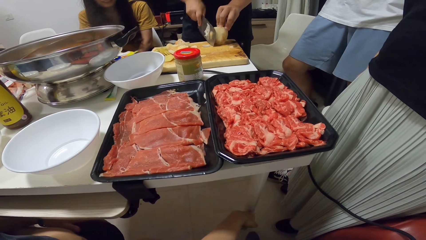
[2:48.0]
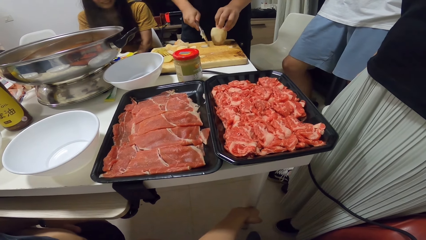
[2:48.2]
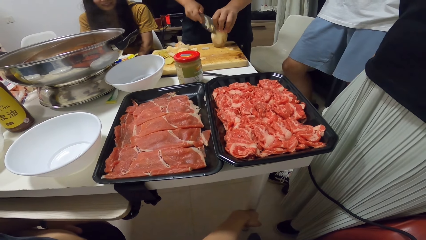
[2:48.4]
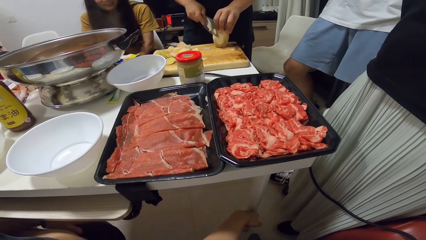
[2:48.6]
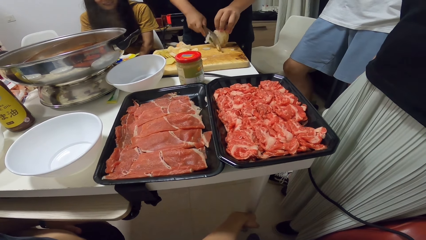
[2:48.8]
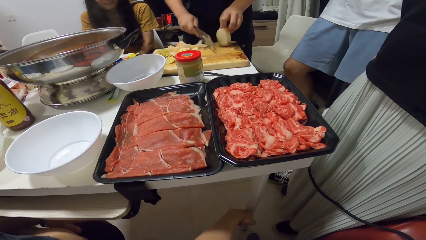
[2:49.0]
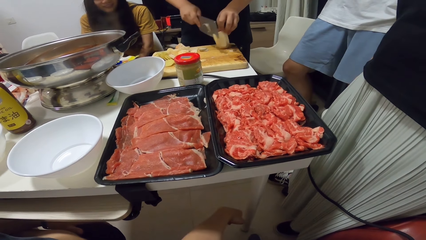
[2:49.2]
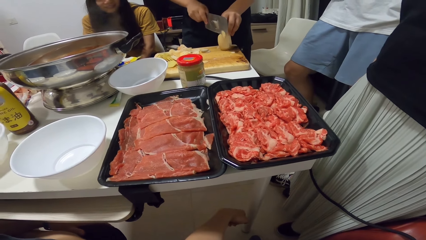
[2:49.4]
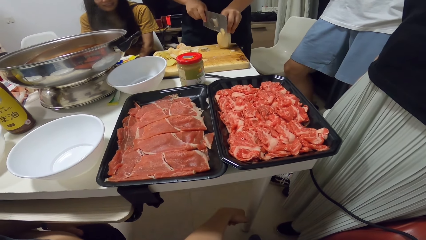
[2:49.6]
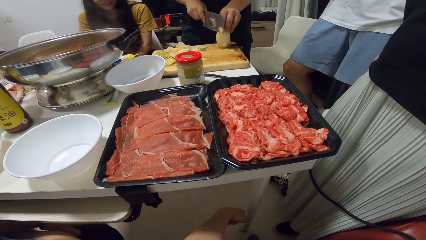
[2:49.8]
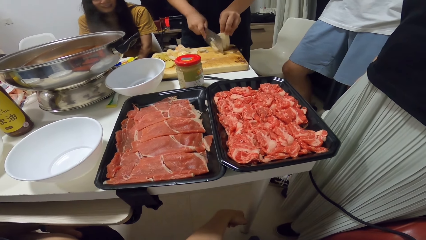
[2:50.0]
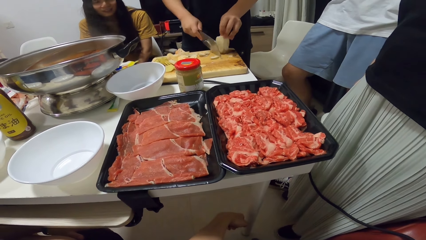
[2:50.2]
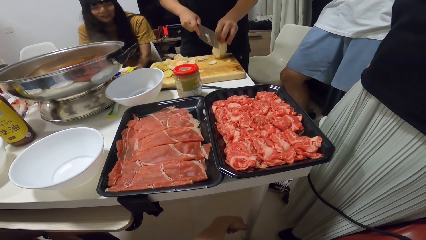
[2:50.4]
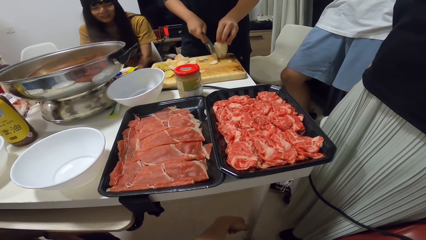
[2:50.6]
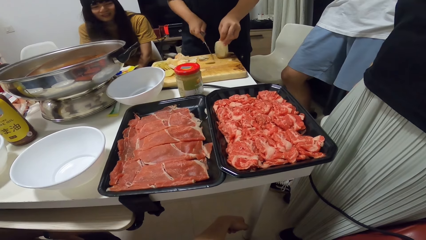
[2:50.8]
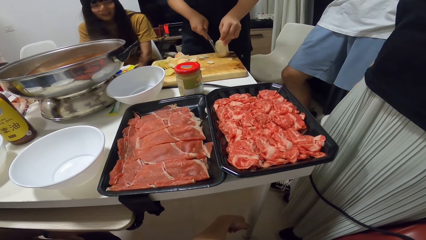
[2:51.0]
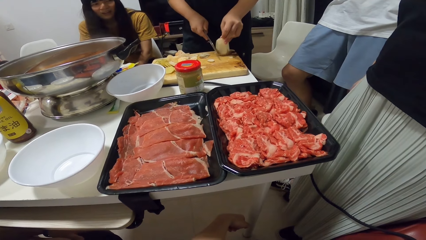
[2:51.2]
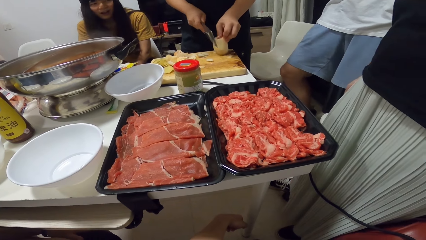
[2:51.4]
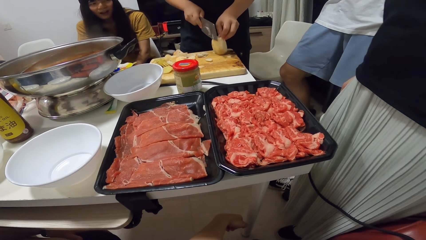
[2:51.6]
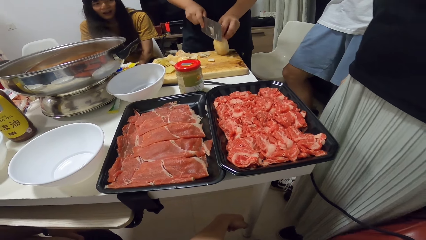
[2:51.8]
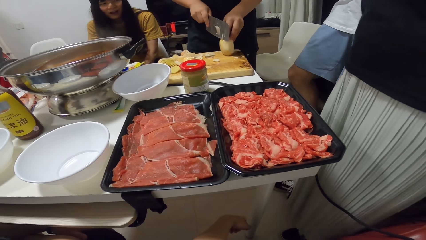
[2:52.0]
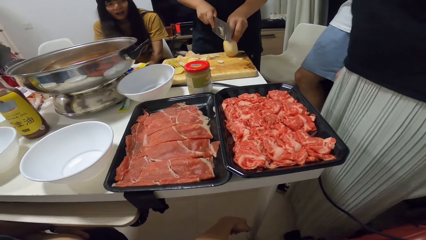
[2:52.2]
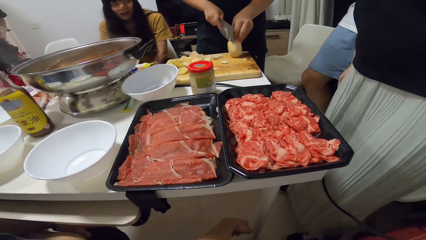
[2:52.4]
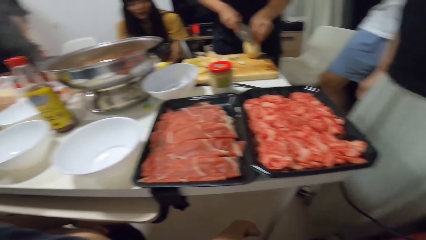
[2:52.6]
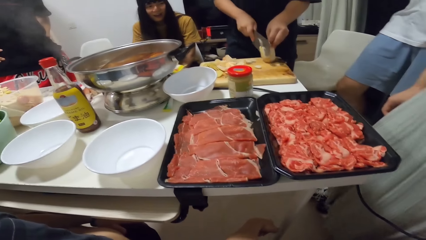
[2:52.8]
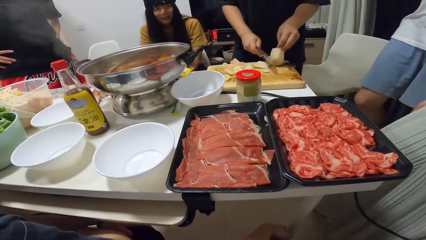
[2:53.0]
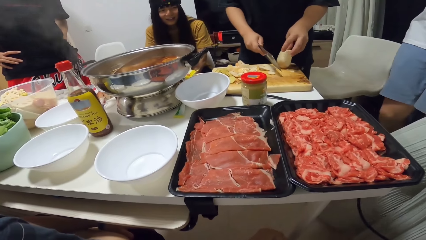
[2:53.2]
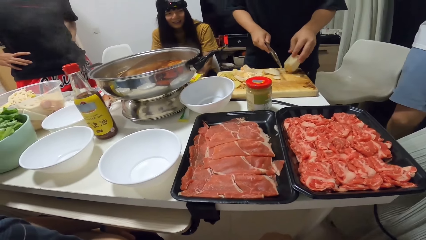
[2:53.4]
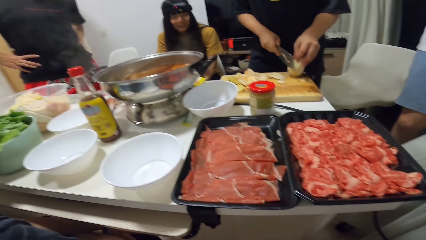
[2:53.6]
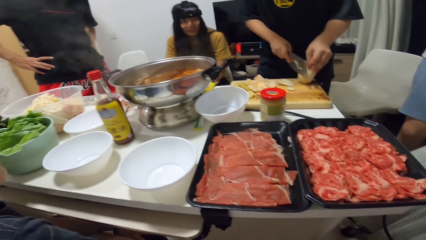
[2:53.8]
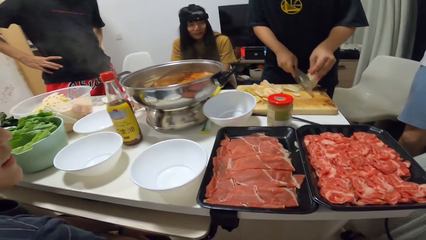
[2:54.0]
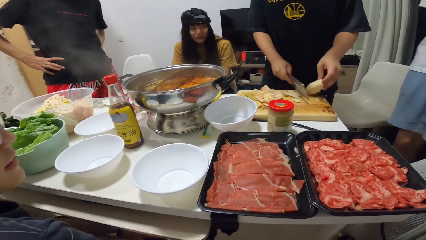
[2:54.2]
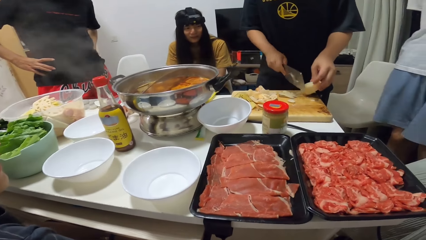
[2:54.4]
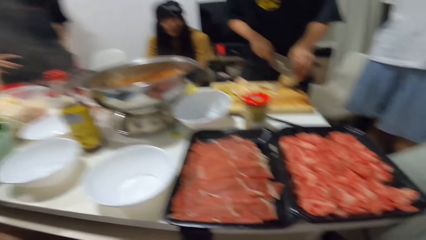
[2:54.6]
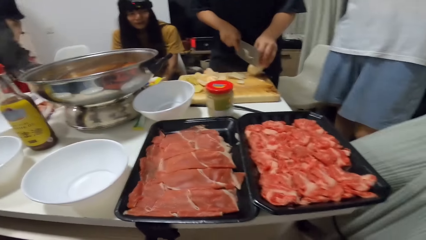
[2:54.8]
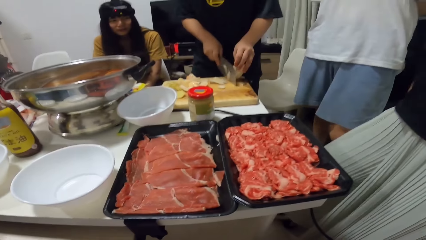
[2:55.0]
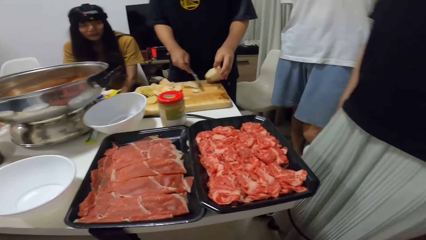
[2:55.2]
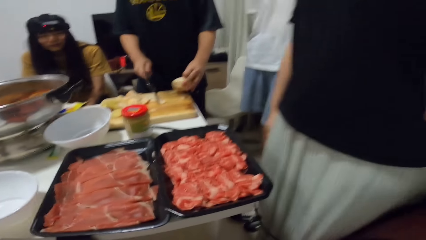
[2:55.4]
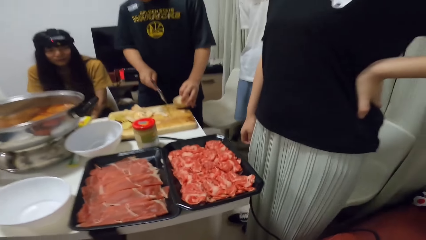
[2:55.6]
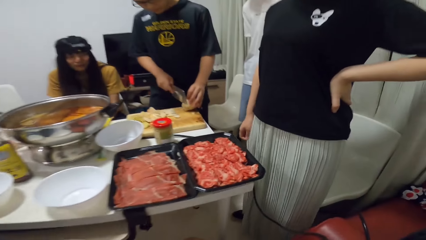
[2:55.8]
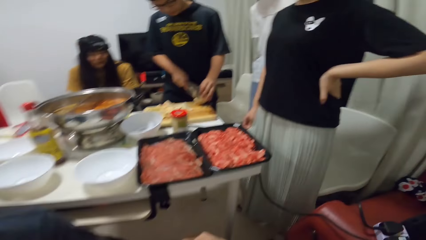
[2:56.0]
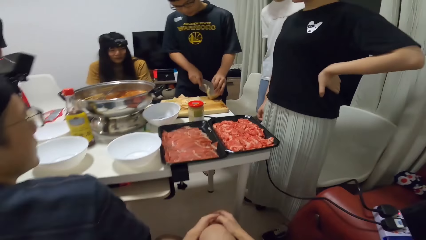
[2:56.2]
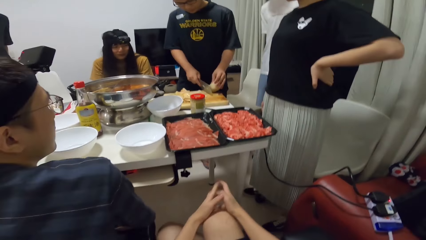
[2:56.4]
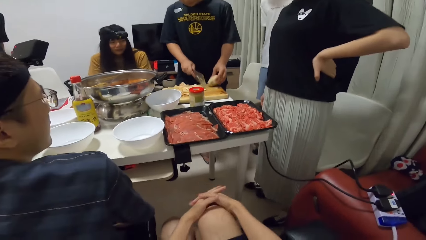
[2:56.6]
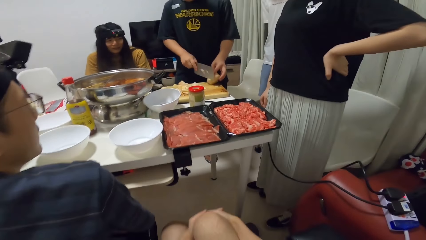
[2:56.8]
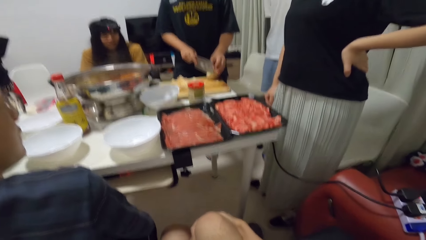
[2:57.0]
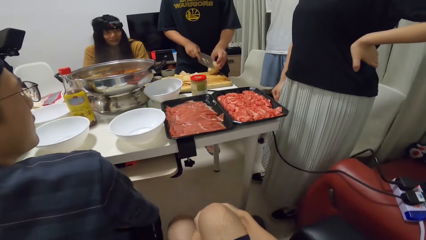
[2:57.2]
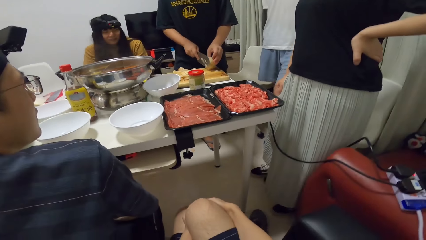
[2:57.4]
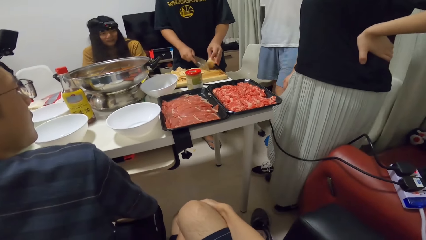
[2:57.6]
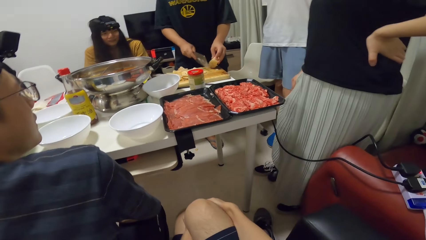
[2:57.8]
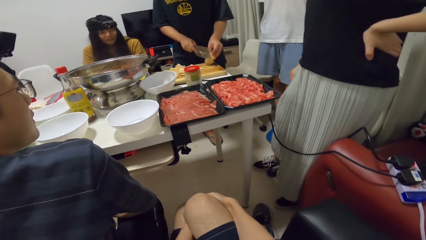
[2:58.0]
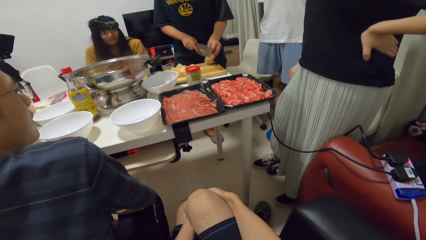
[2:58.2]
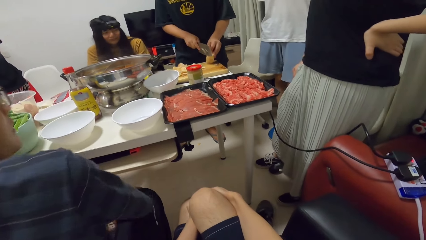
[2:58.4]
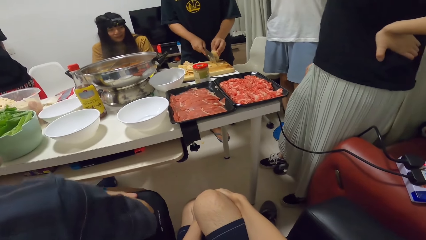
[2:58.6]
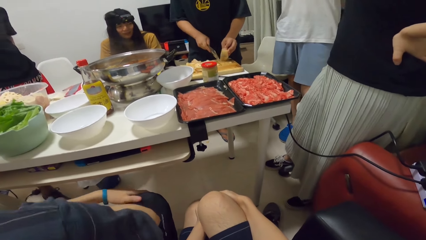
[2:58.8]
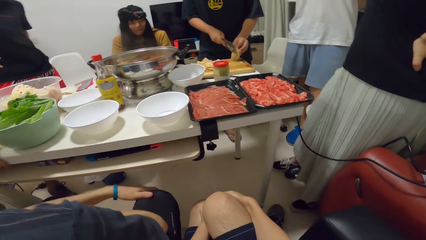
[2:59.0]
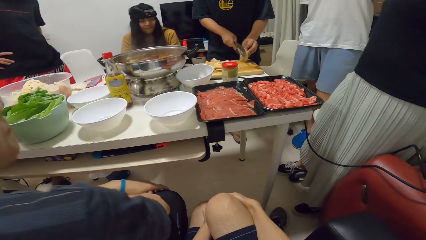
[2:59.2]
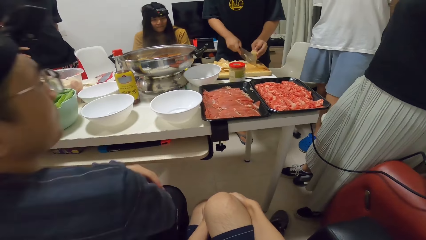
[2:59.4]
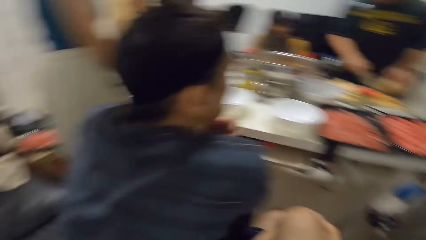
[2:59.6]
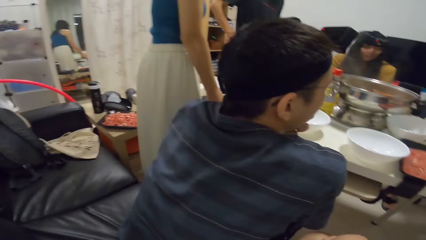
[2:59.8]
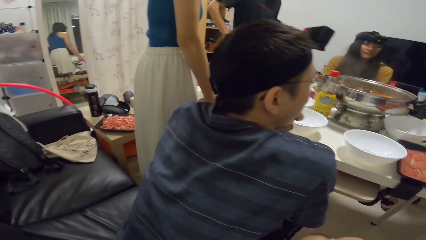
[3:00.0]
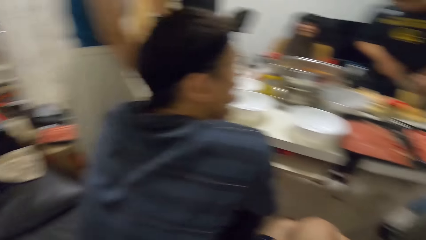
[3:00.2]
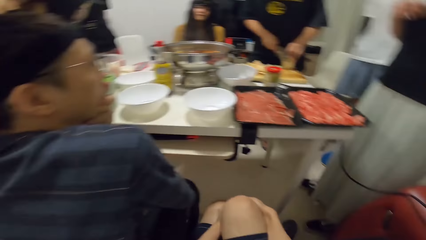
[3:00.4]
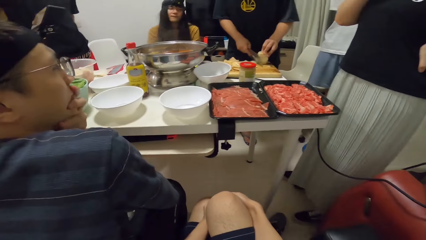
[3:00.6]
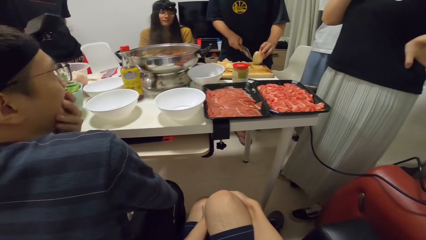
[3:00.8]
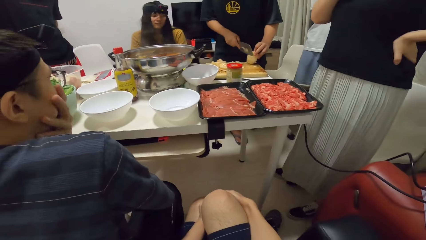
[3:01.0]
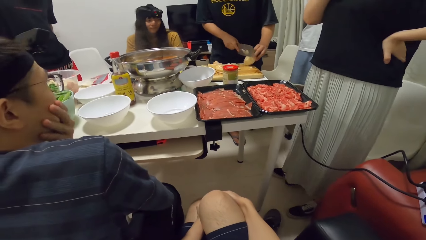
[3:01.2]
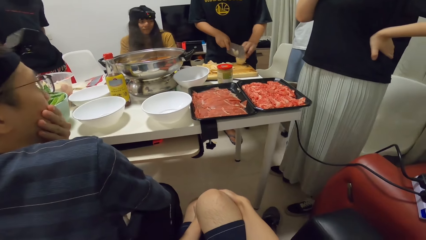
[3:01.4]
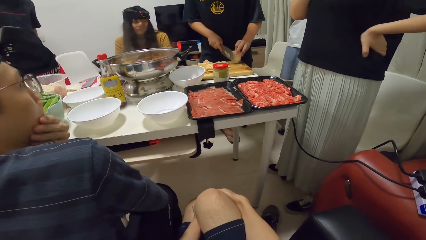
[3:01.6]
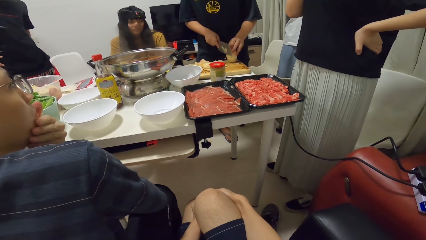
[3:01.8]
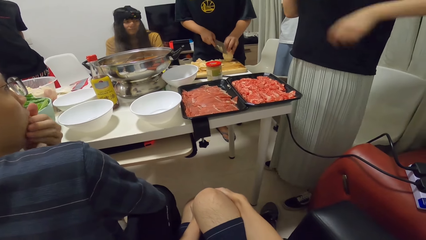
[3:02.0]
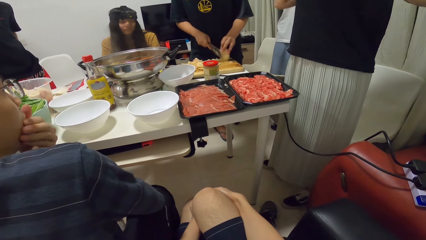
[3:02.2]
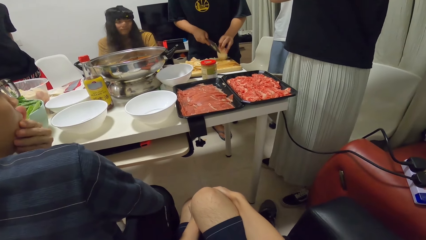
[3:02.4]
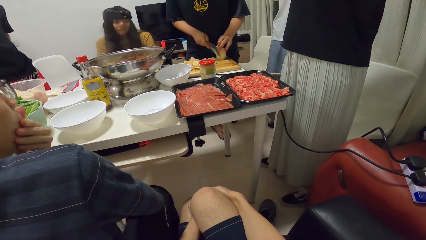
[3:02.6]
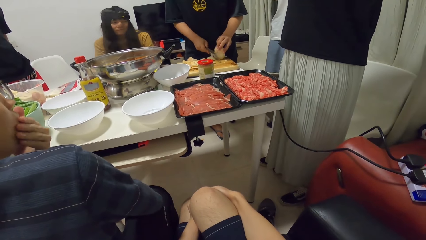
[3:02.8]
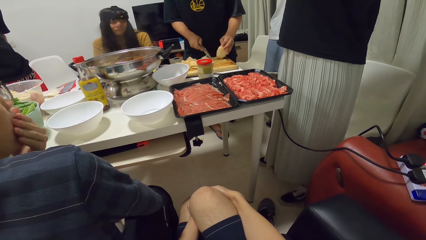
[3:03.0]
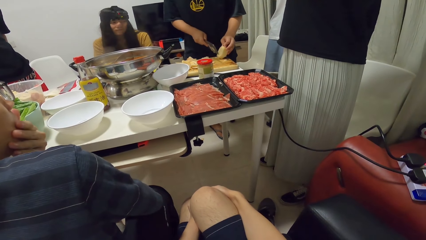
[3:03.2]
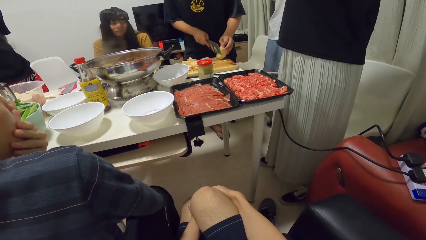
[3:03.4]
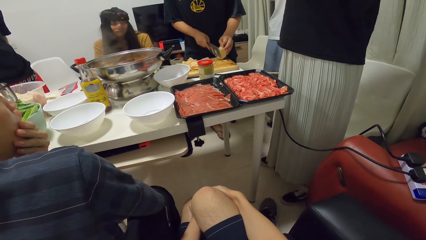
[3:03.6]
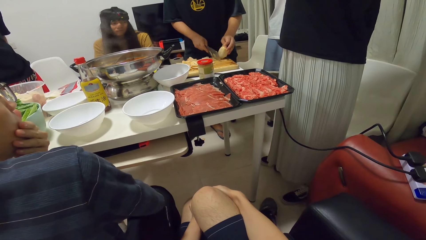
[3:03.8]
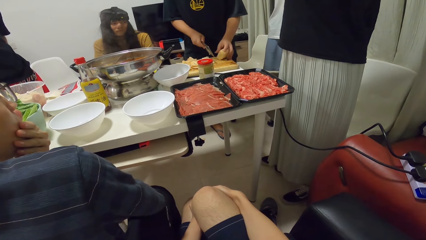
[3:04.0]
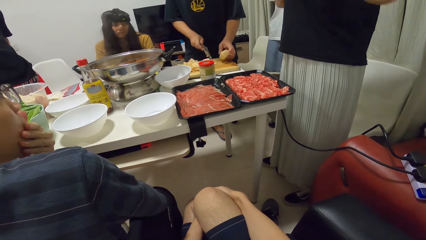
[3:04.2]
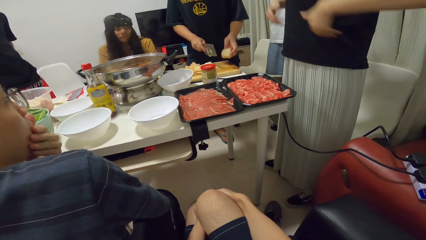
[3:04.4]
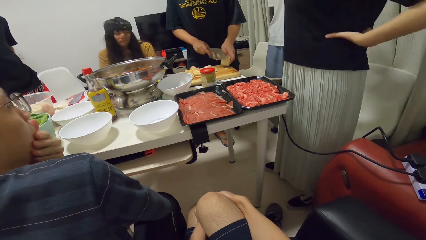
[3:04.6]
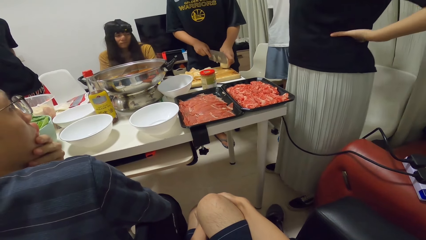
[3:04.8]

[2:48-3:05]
A person moves her body. The camera wearer puts the hands on his knees. Another person moves his body, touches his cheeks, and moves her left hand. The first person holds her waist.
